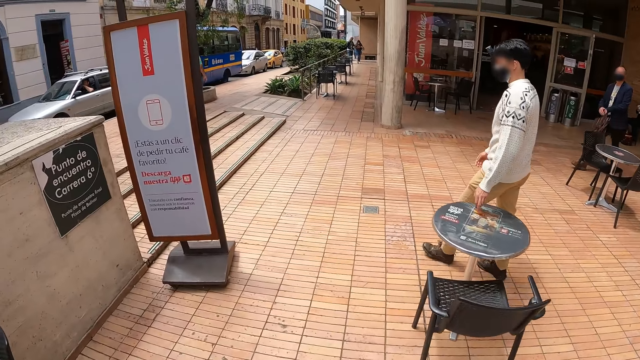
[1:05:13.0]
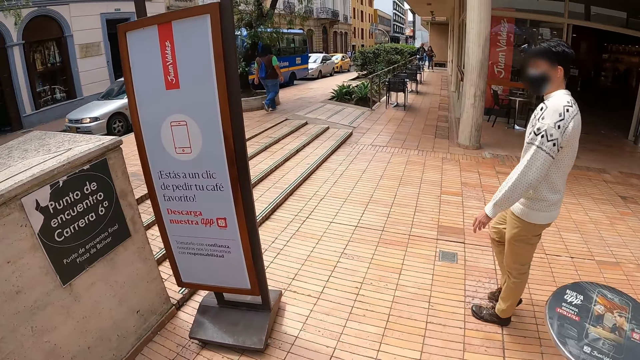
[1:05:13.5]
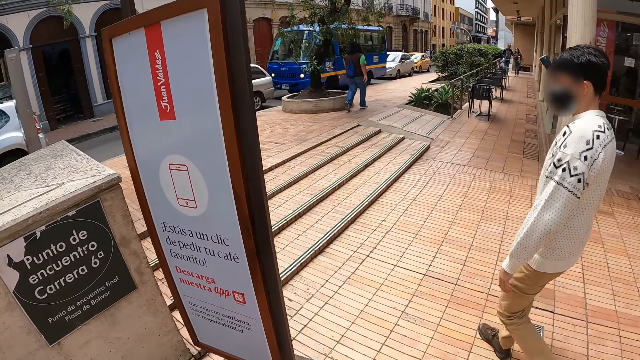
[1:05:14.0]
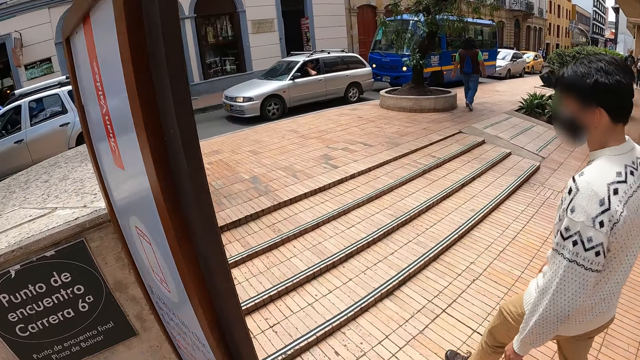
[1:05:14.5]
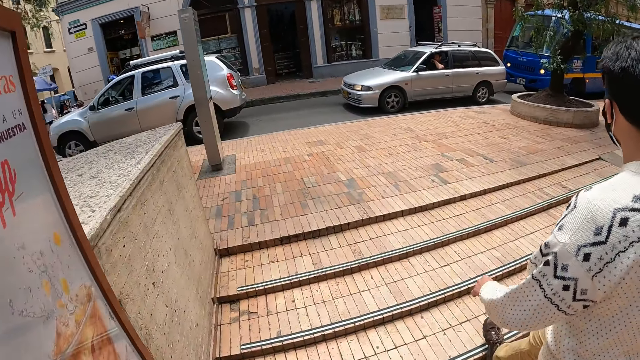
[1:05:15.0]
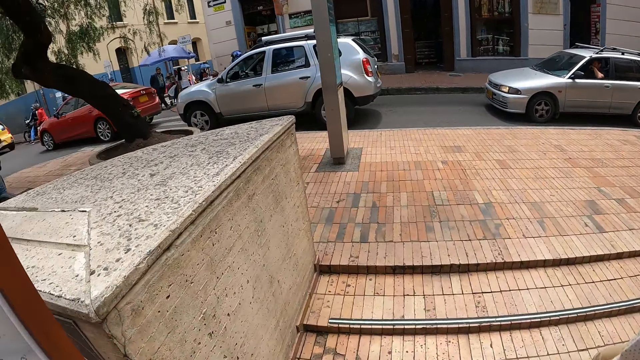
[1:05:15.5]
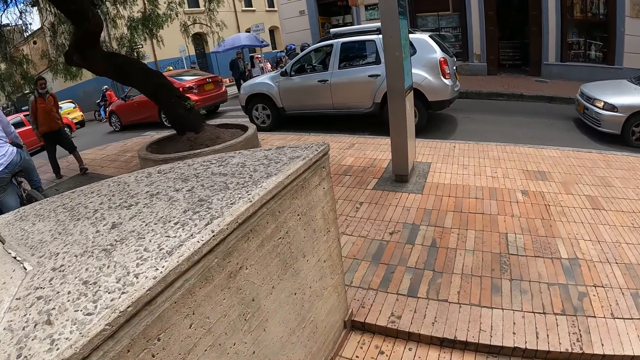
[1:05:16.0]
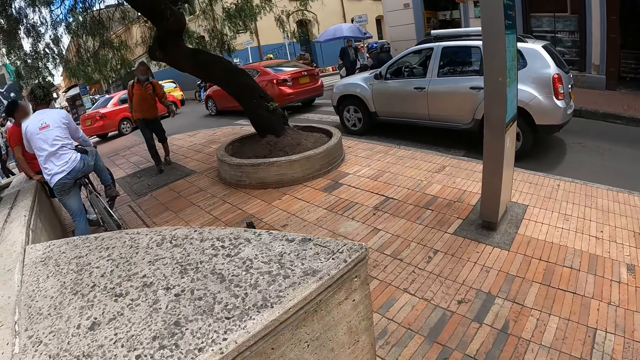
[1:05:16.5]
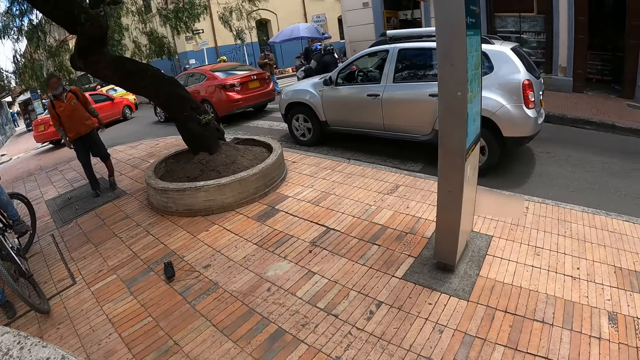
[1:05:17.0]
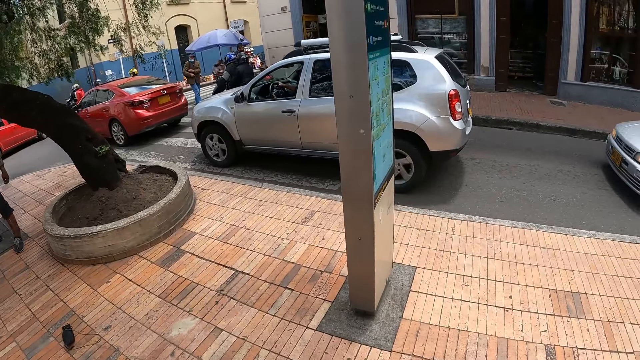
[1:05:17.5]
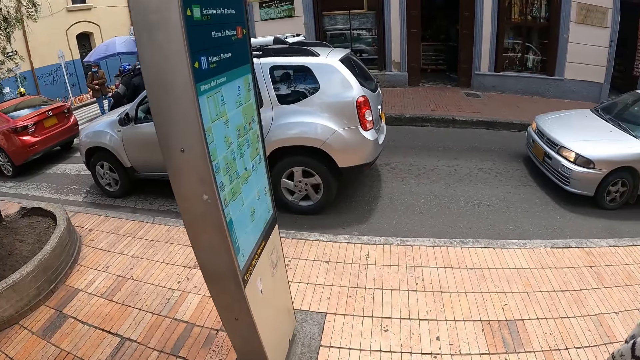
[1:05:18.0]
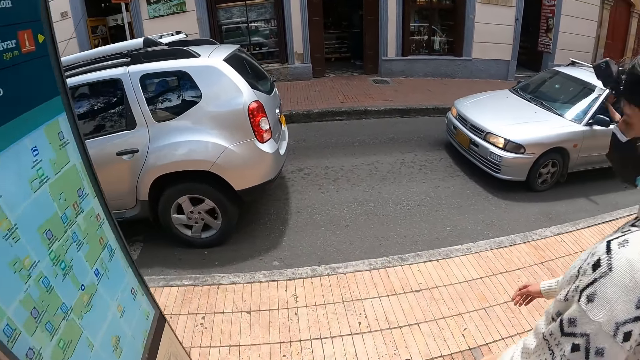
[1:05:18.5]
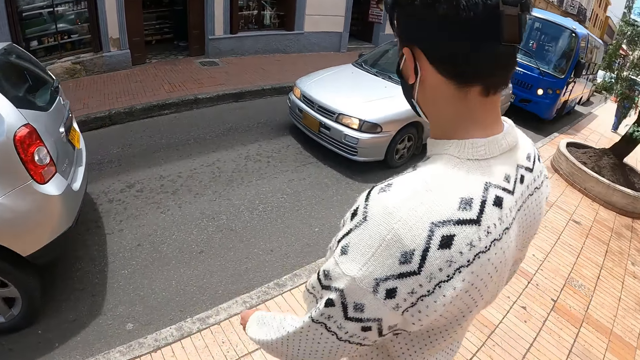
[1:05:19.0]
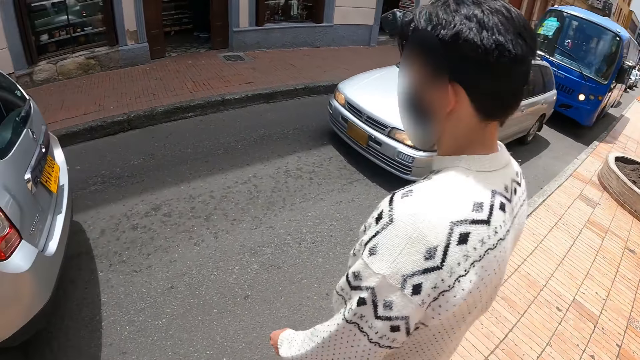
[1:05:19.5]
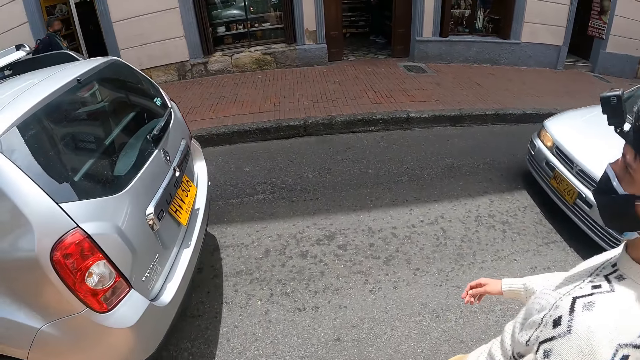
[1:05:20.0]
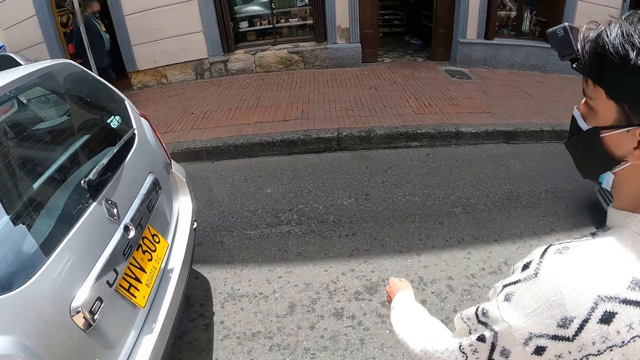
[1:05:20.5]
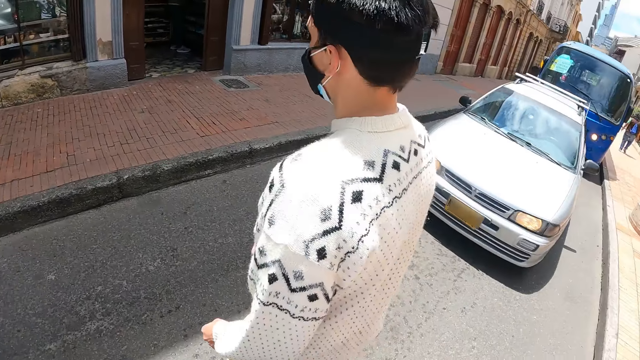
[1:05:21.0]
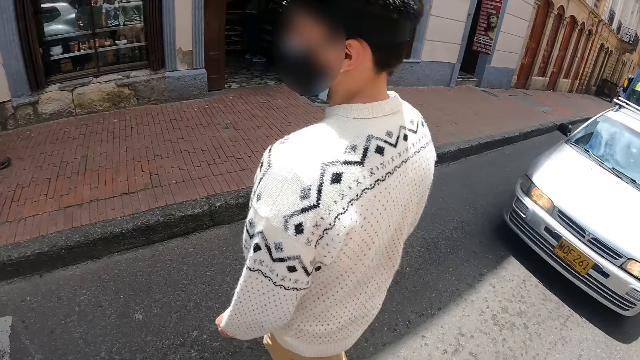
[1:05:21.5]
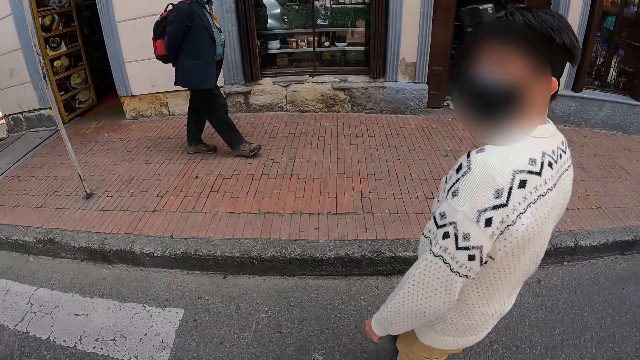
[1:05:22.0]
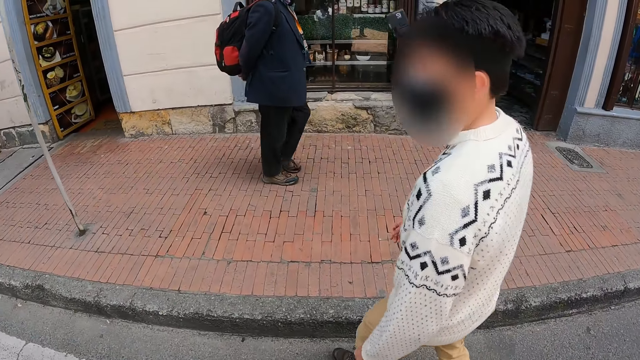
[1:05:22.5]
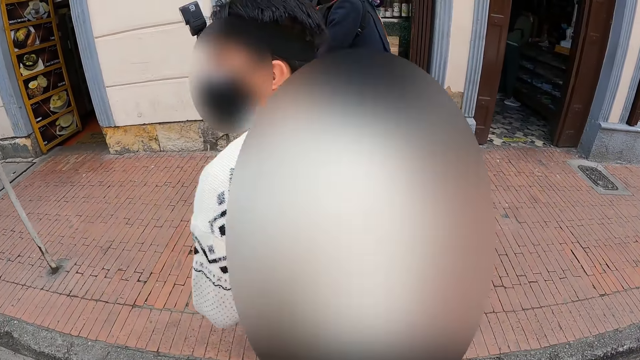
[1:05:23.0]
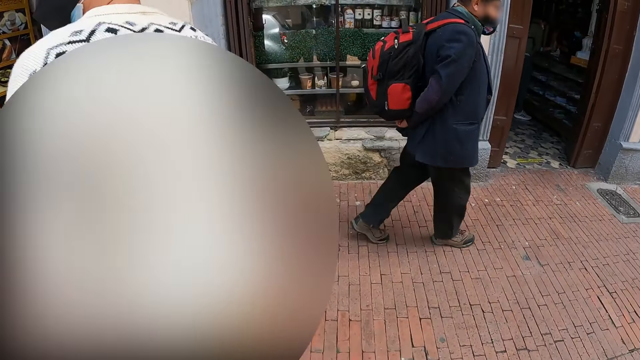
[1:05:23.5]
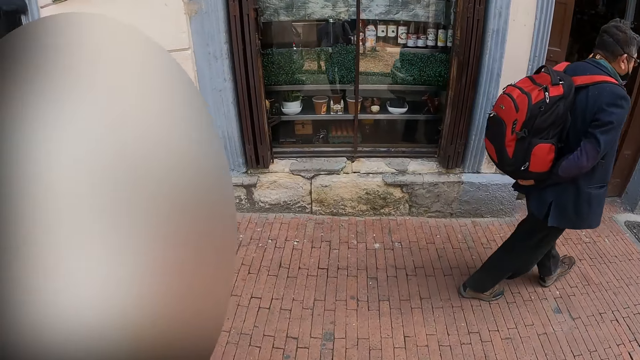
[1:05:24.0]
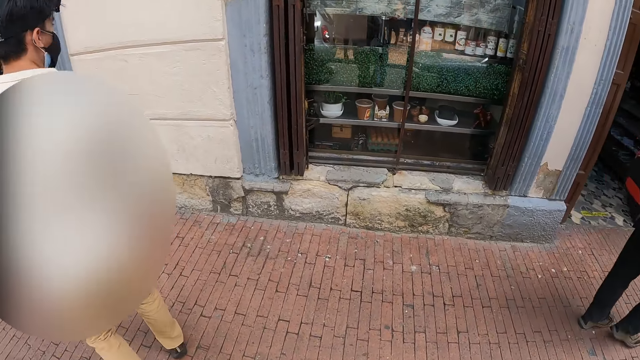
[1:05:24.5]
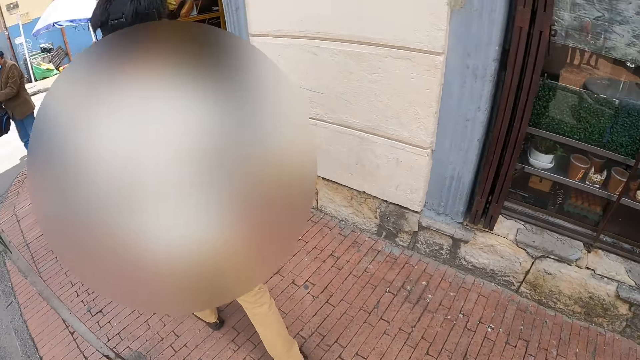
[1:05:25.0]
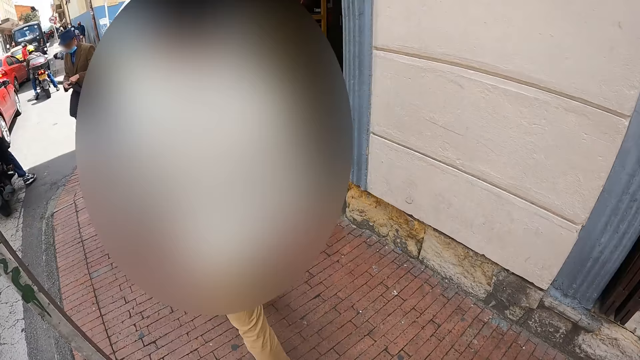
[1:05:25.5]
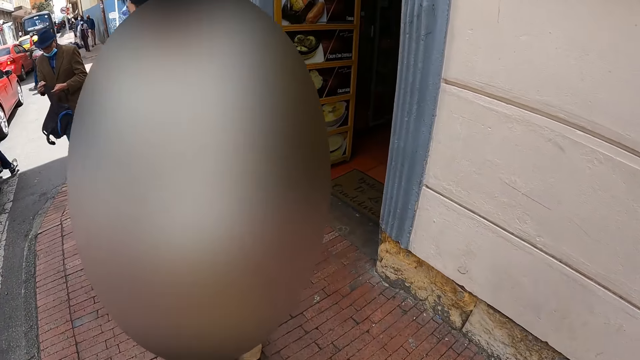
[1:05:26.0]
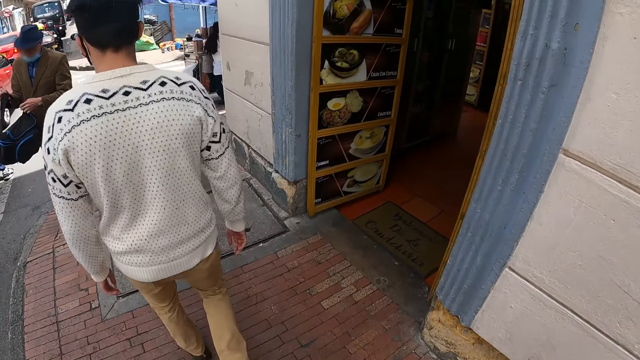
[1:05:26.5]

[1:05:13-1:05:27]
The camera wearer dialogues with a person. They walk on the street.

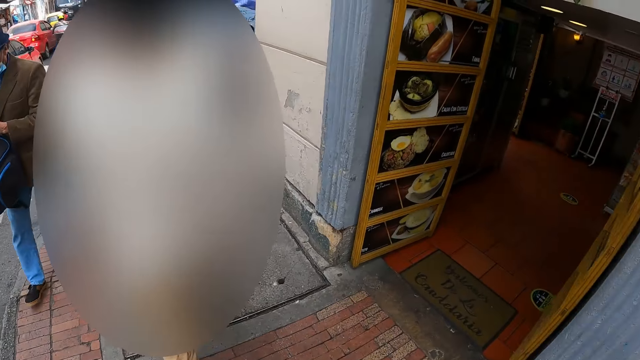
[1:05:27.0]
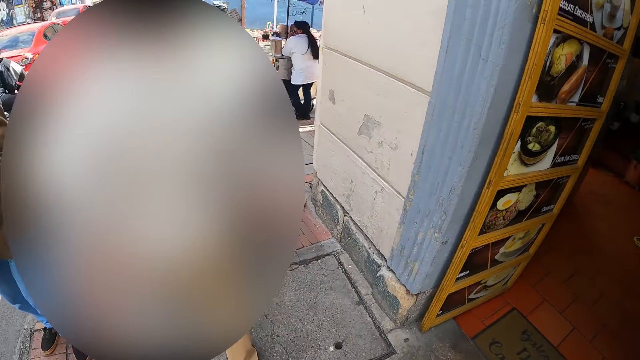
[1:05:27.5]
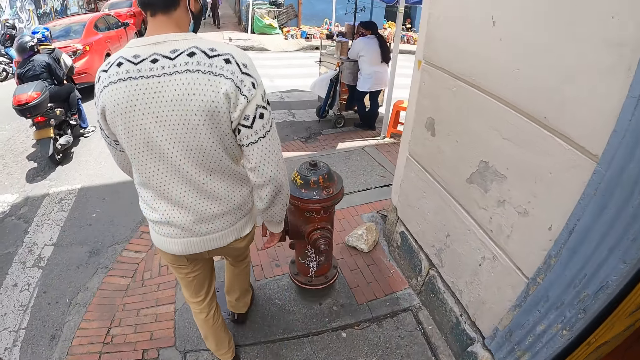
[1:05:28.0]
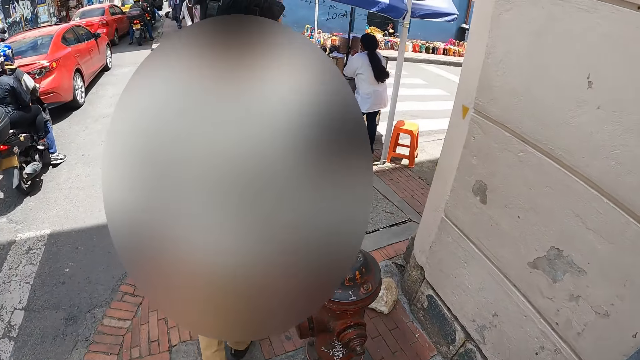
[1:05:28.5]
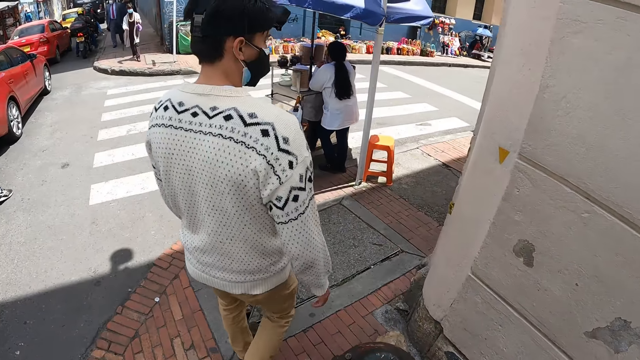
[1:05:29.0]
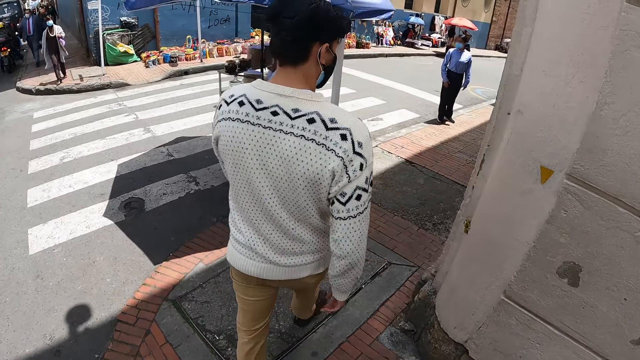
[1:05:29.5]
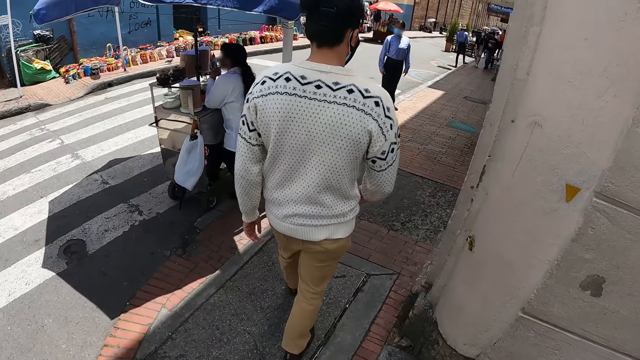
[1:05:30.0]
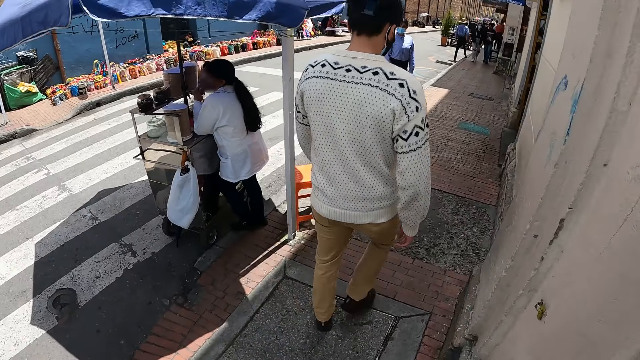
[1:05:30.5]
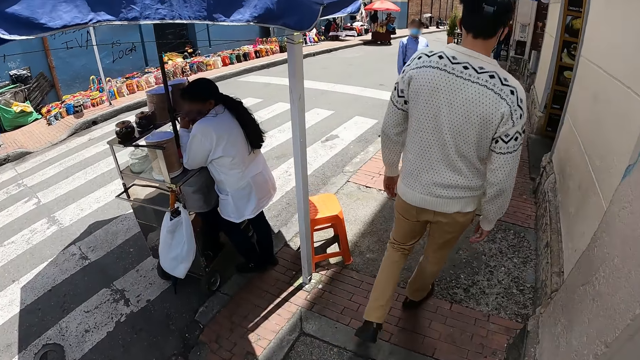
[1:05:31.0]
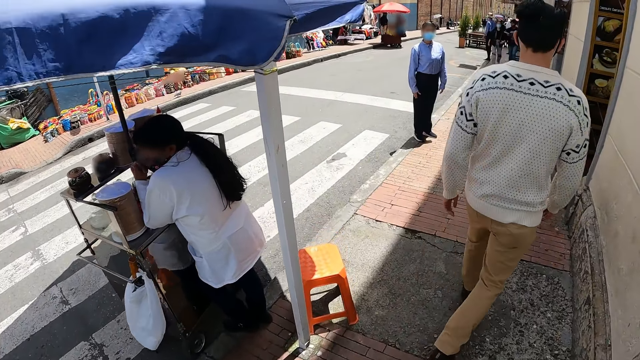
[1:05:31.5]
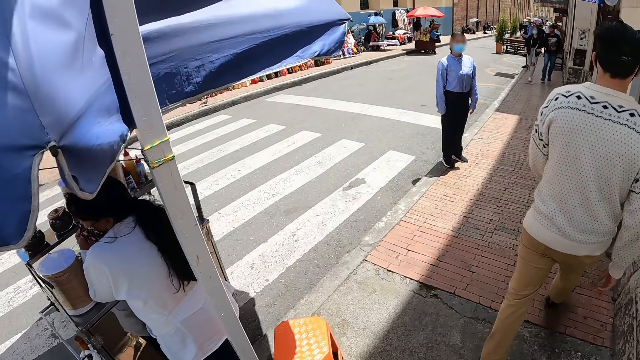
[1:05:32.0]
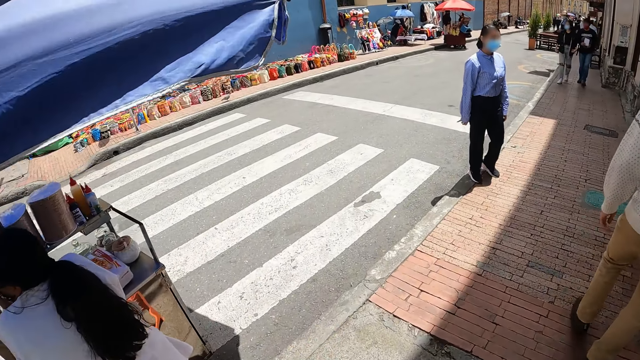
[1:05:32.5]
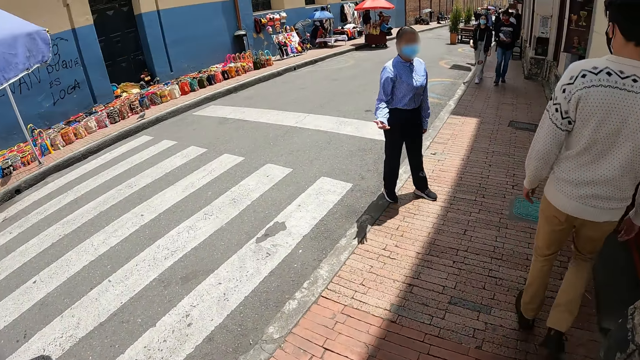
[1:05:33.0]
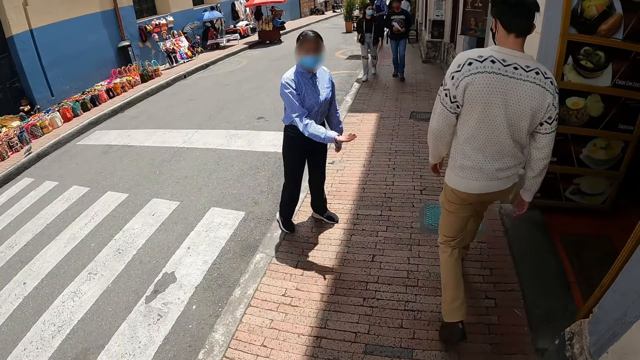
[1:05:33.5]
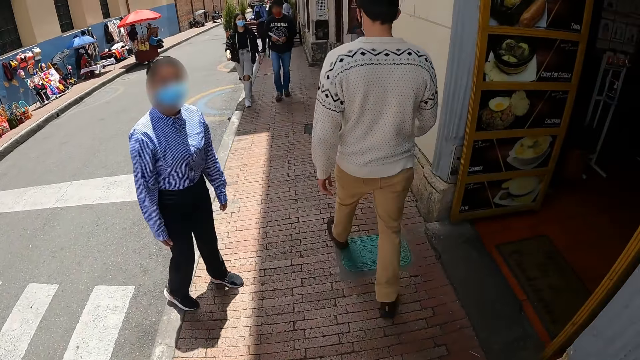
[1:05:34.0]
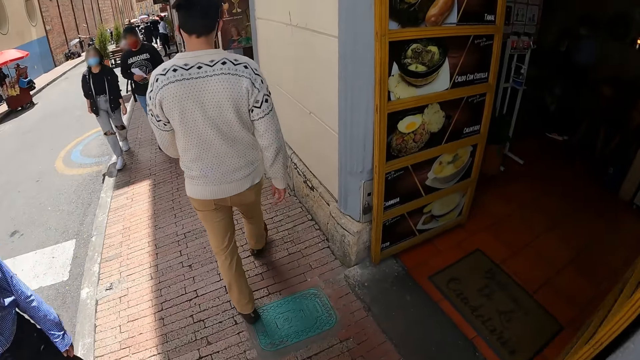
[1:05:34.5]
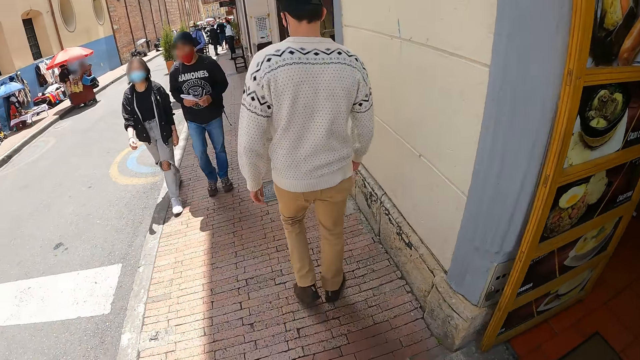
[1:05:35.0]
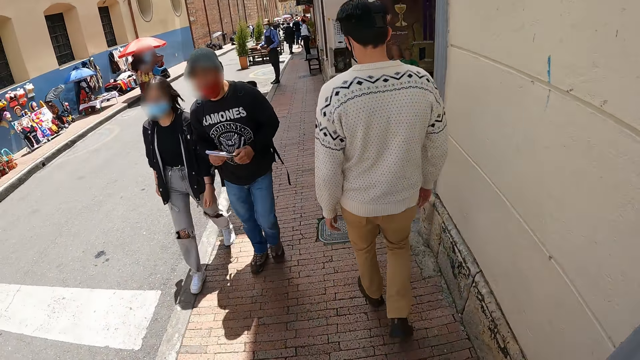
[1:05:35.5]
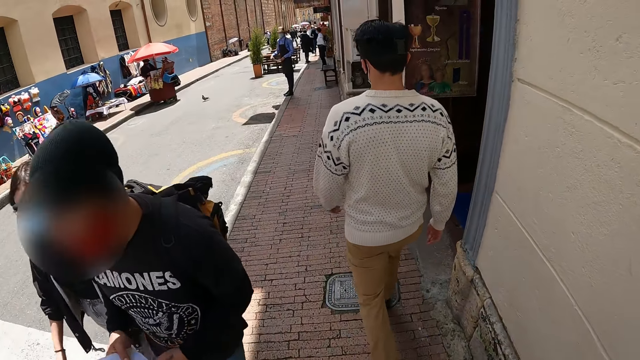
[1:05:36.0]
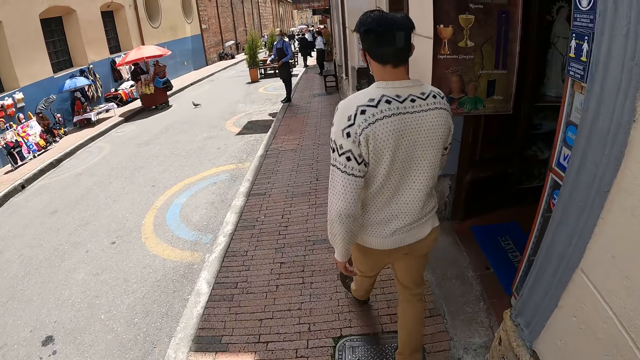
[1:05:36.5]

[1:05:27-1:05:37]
The camera wearer walks around.
